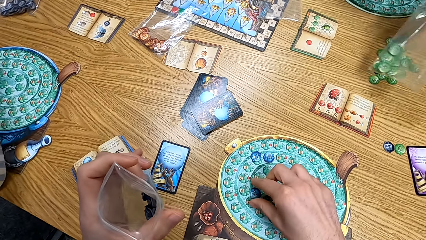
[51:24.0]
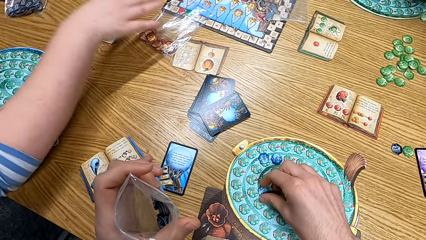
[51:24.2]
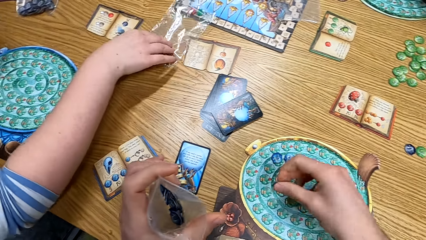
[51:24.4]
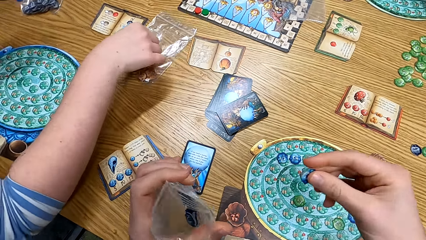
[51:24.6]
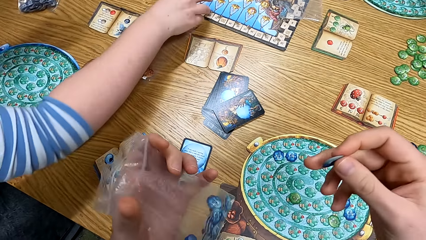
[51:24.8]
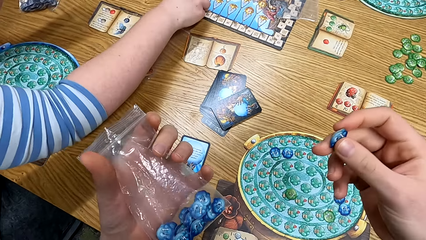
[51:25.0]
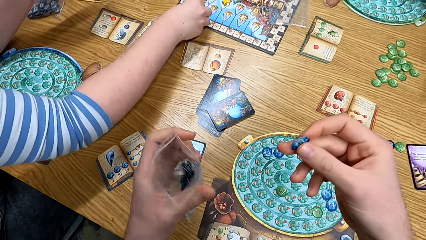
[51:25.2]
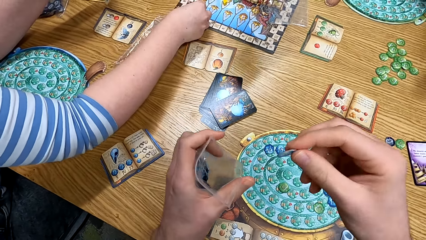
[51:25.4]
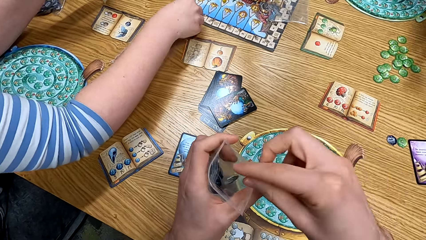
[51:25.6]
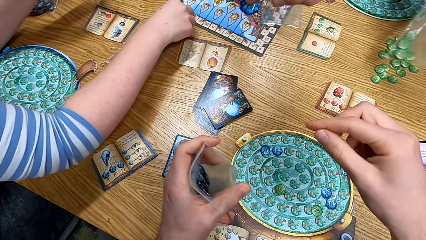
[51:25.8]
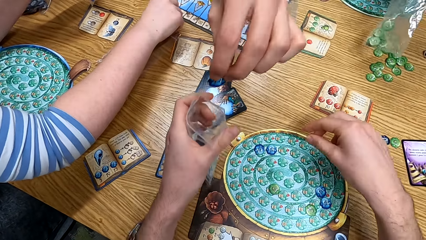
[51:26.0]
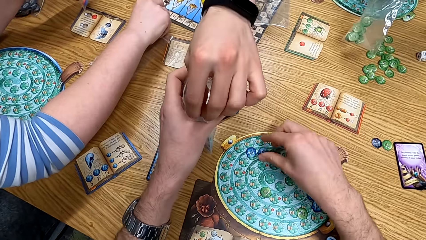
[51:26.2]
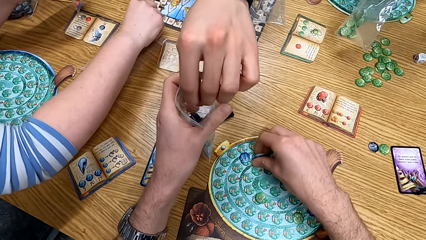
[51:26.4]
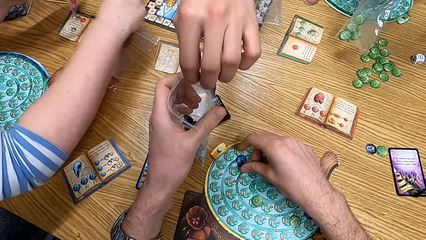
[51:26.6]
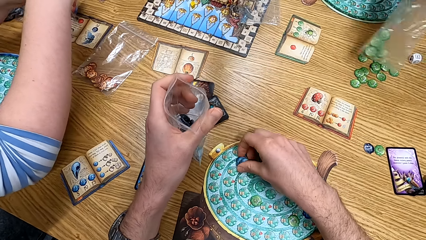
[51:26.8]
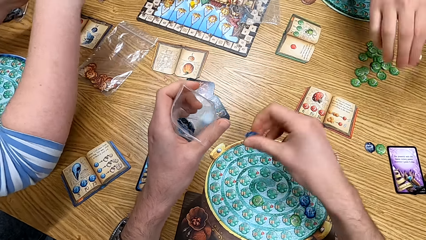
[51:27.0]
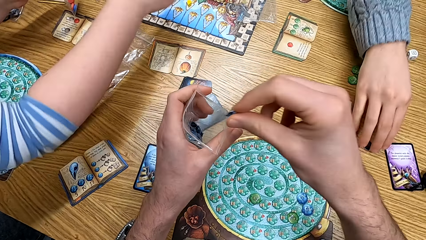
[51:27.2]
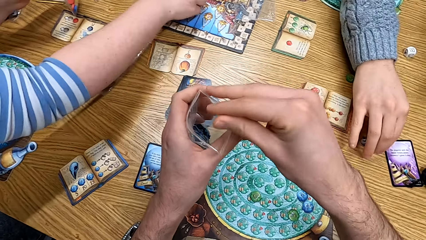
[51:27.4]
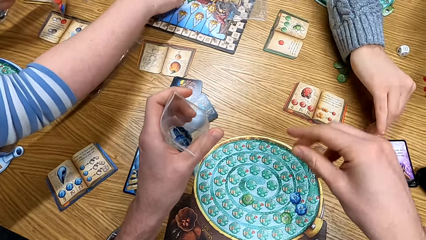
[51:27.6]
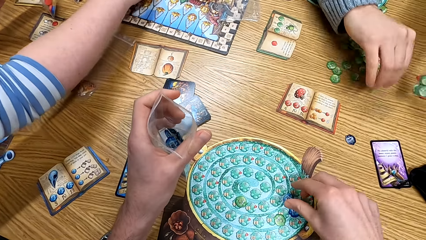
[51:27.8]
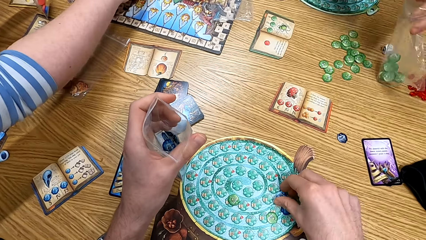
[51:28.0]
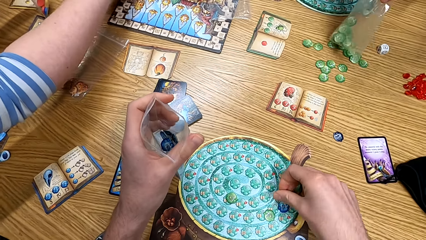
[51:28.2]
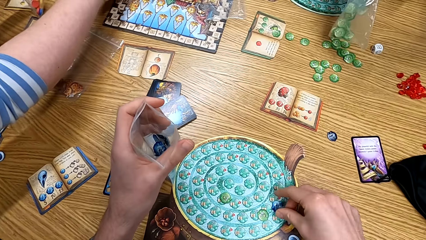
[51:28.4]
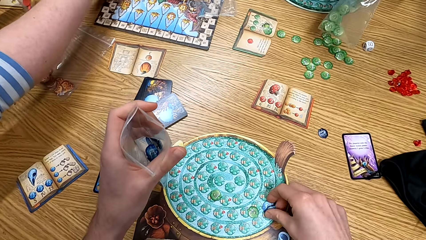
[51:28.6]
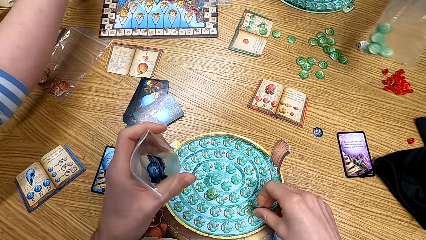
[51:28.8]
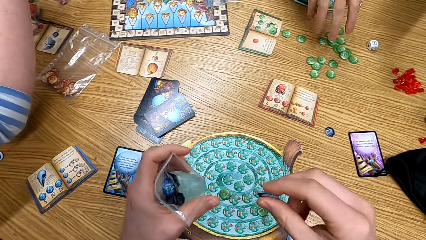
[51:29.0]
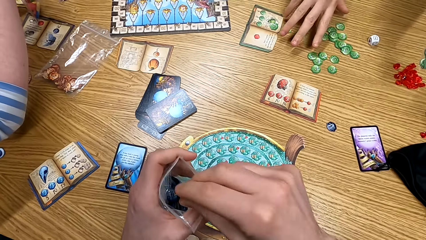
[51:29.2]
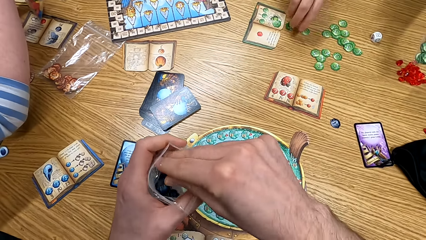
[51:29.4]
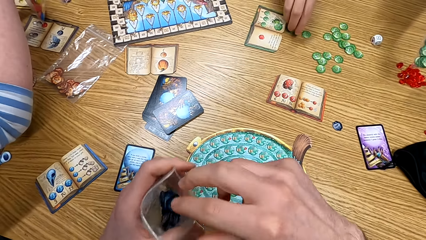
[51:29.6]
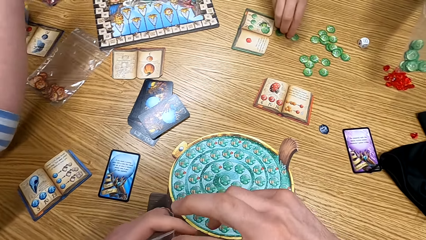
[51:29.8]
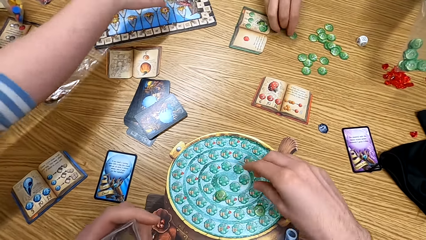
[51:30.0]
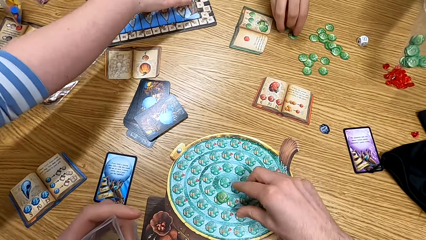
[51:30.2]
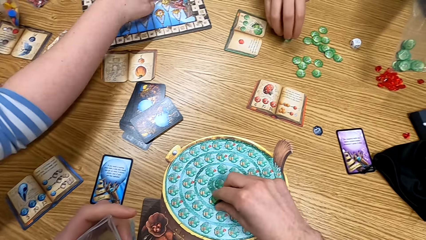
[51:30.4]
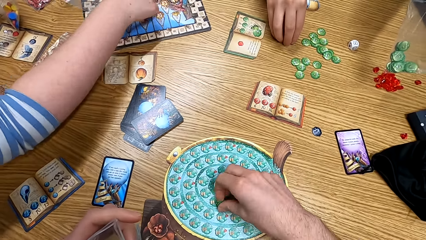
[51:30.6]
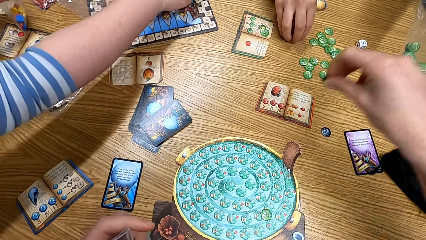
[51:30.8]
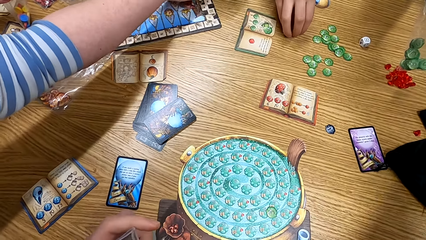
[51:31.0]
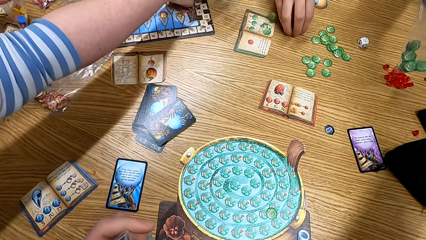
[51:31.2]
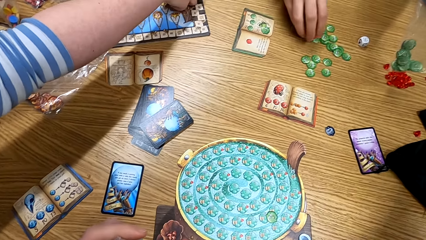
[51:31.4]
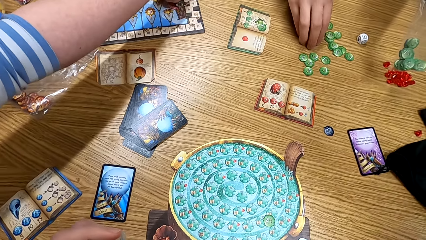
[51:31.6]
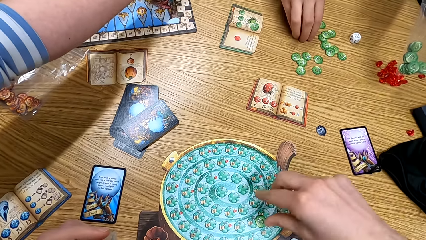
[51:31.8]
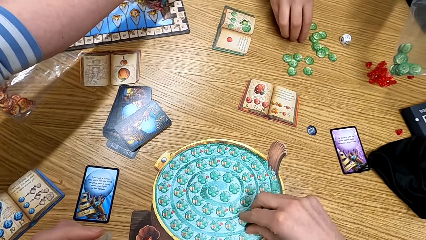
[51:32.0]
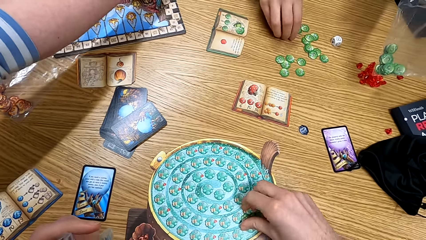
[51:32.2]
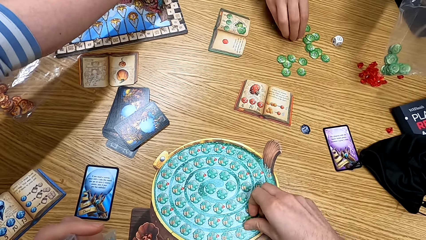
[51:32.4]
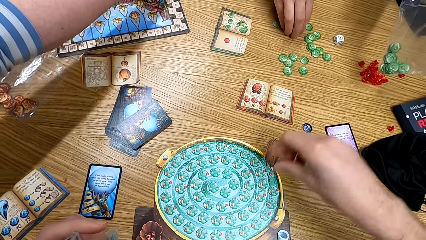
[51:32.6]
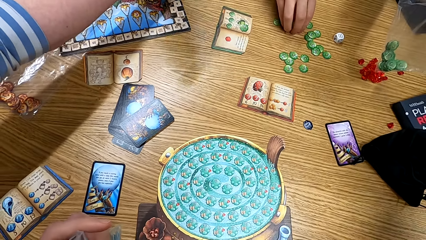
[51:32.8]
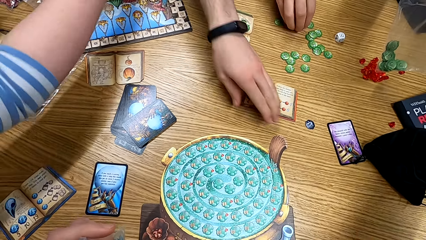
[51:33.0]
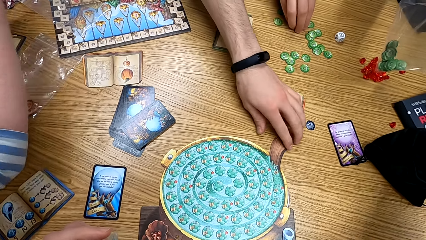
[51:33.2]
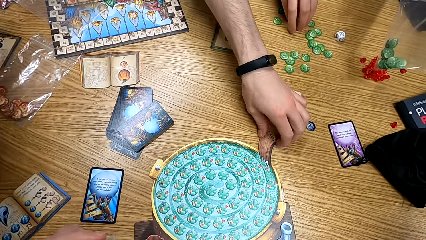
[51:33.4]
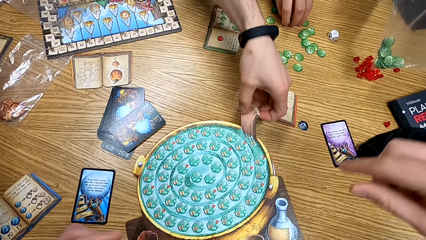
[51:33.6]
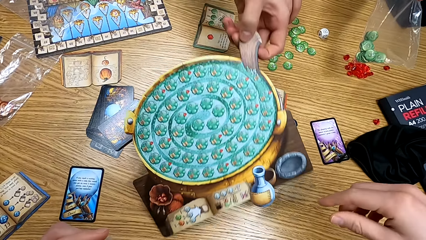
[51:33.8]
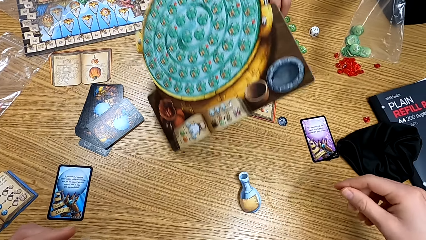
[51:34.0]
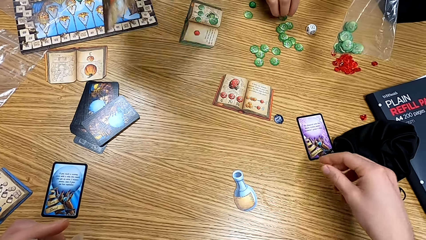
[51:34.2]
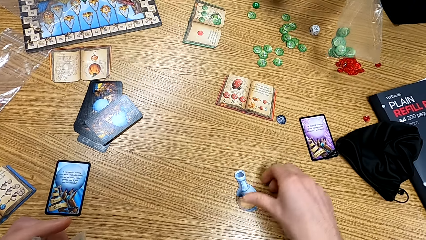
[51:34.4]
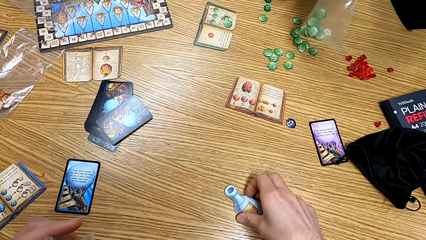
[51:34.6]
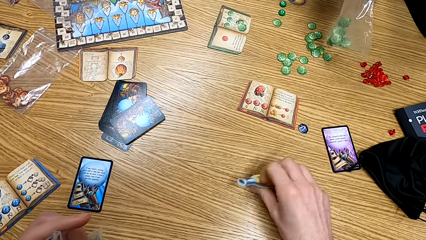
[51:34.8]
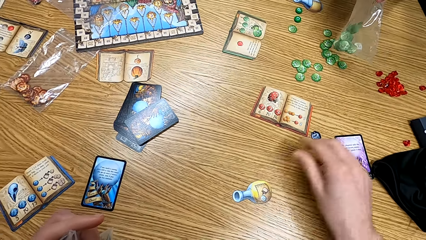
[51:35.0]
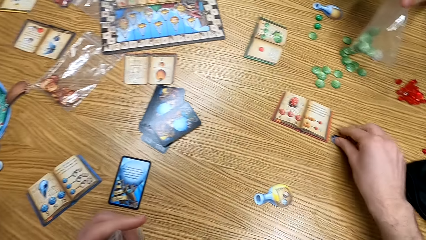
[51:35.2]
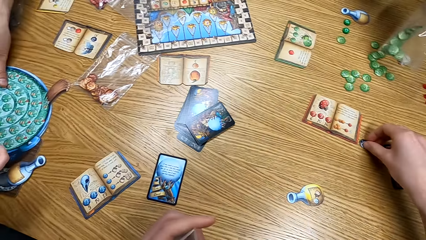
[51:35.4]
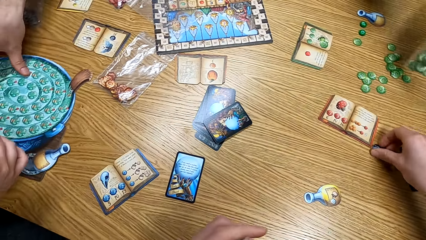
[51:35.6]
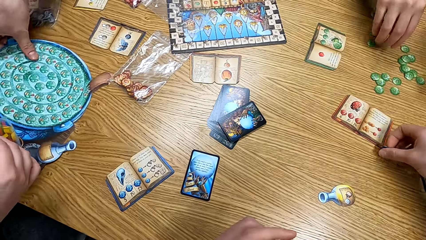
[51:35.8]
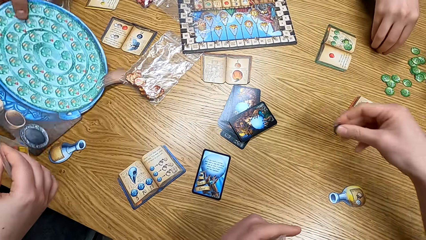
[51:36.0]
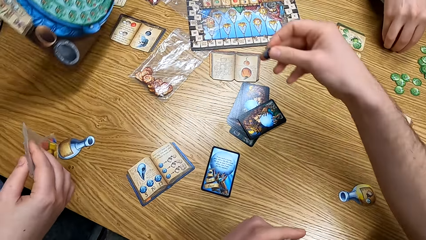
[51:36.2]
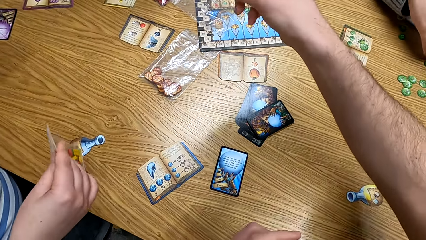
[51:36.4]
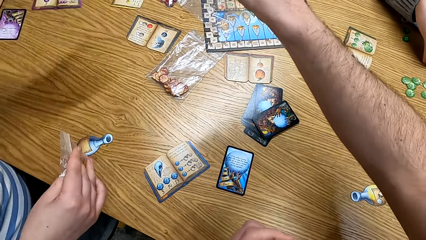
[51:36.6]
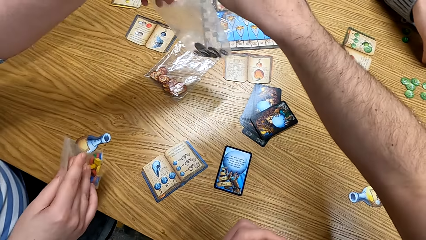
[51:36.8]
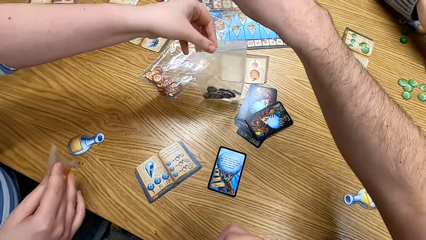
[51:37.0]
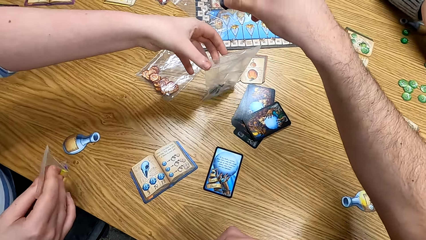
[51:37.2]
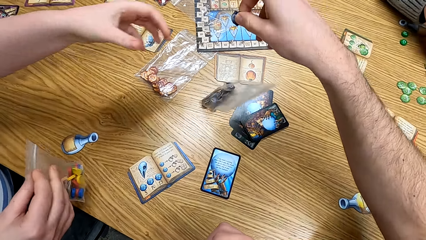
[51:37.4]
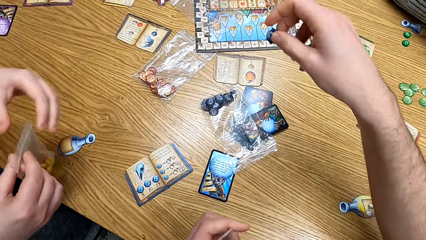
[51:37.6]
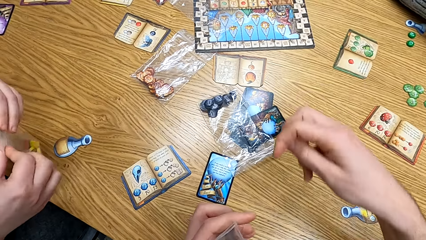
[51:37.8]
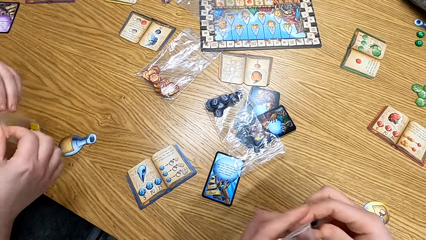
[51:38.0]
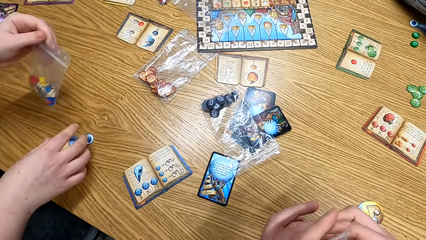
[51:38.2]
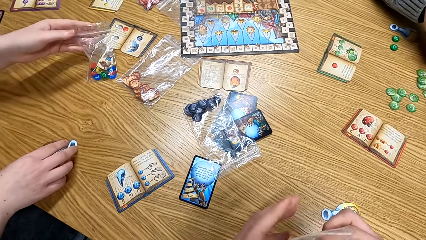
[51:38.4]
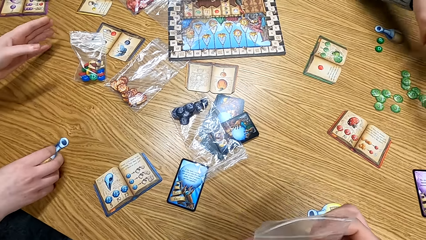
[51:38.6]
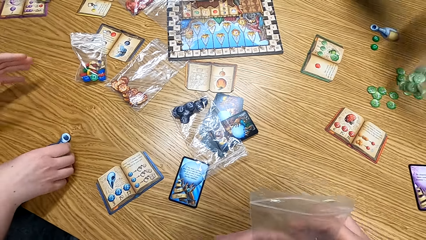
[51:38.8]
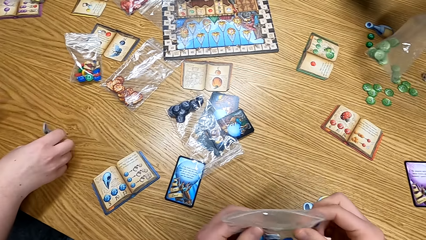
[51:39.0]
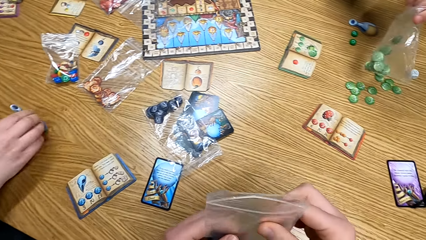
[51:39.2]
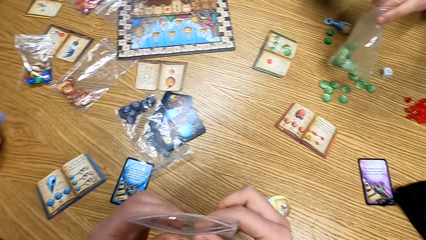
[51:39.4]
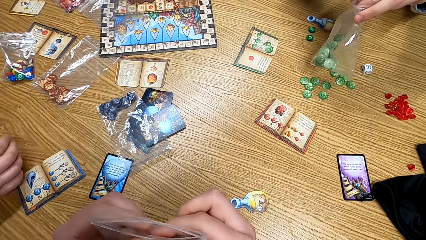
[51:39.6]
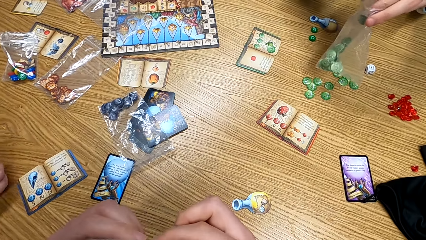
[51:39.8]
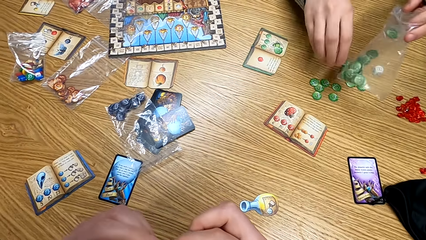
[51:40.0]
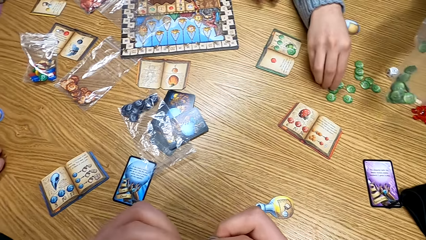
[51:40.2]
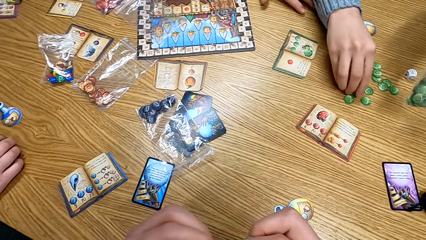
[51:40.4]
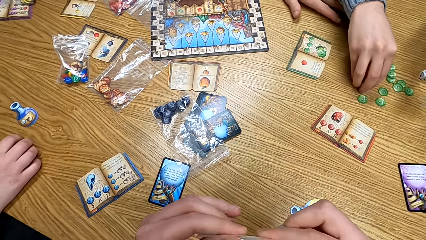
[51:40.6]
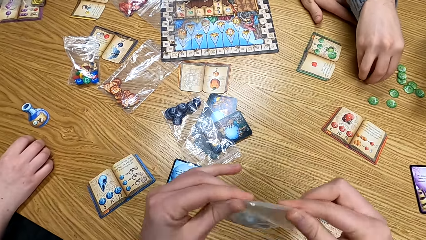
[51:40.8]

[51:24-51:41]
The camera wearer picks up a polythene bag. They put tokens in the polythene bag. A man puts a token in the polythene bag. The man picks up the boards. Another man puts the polythene bags on the table.
